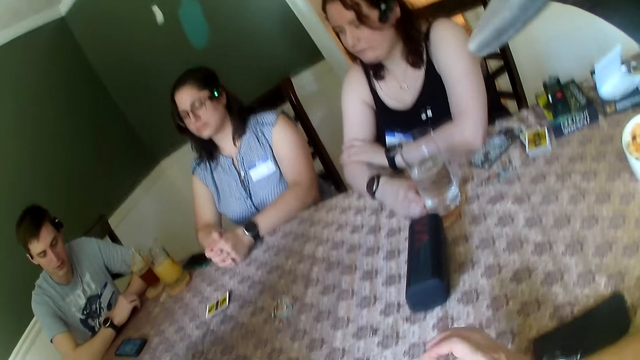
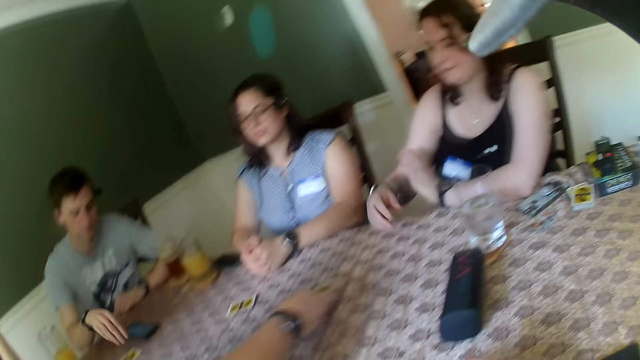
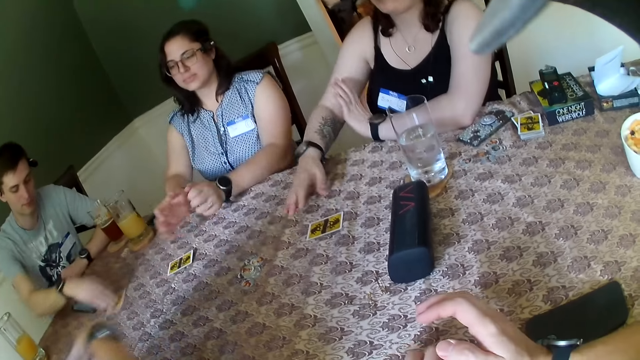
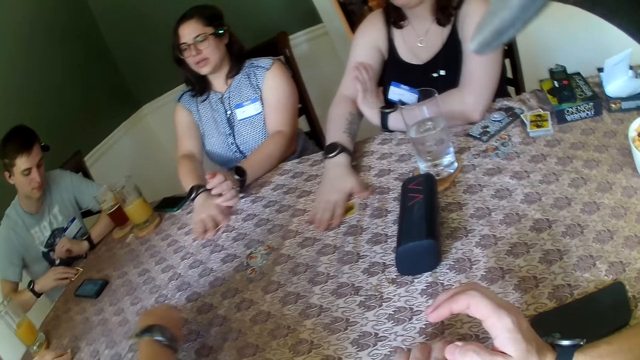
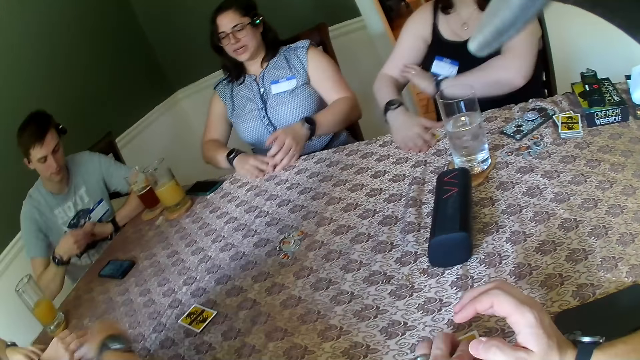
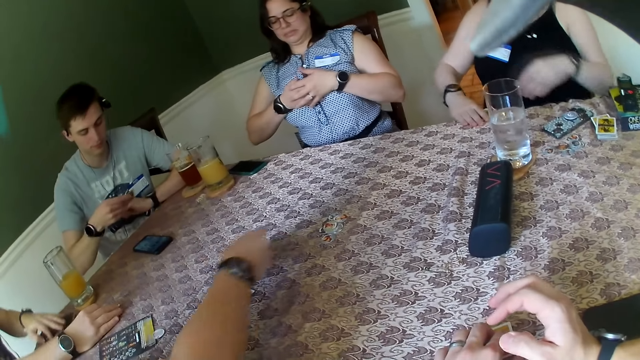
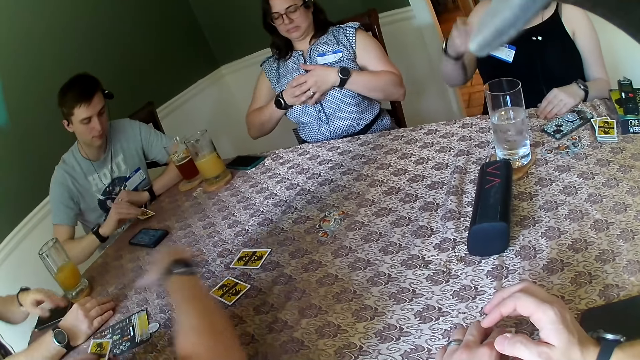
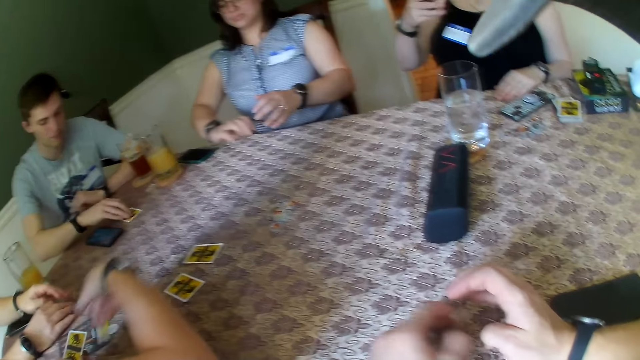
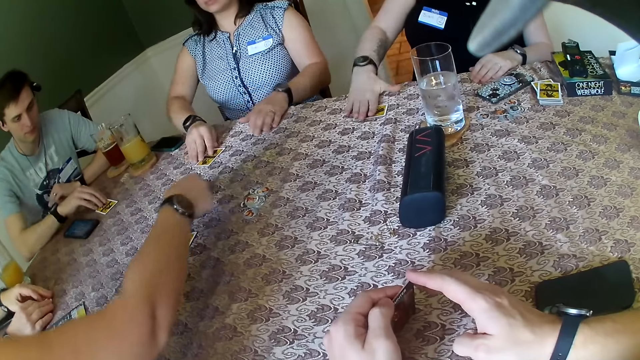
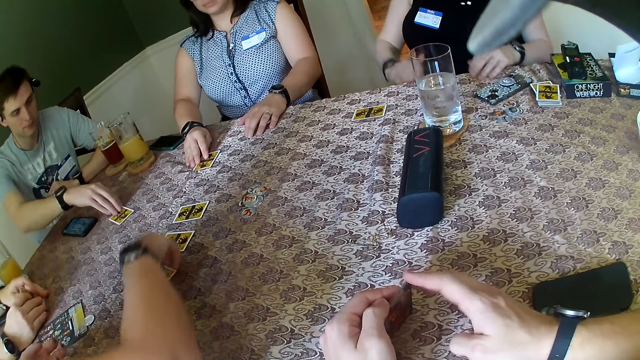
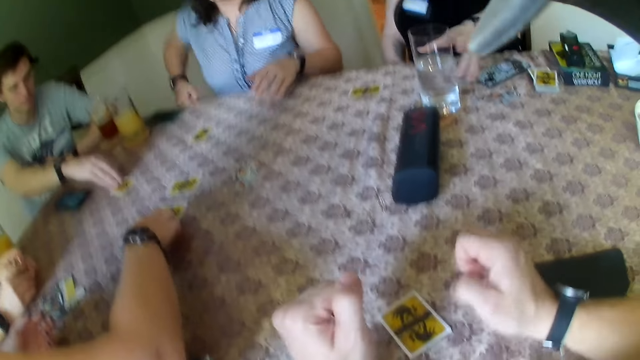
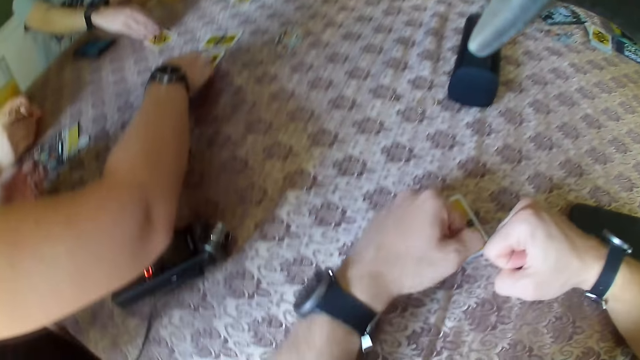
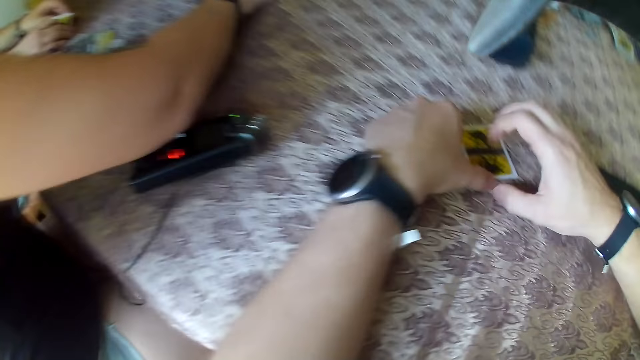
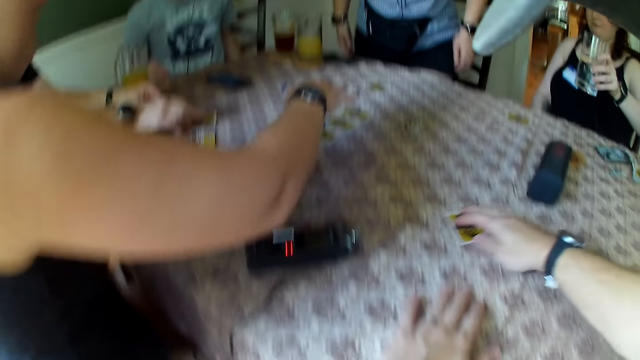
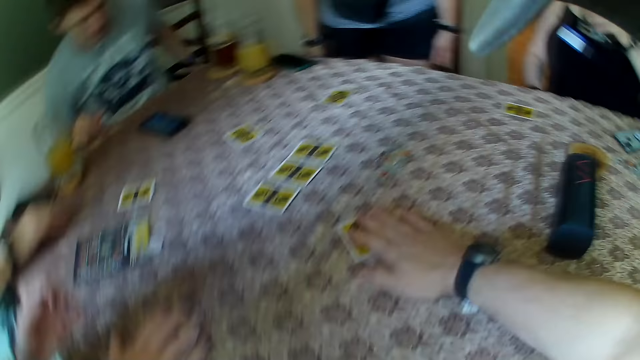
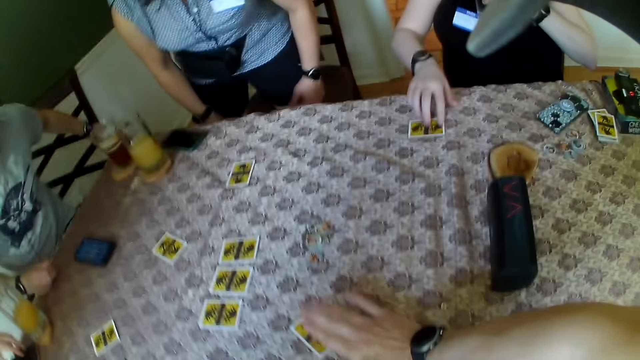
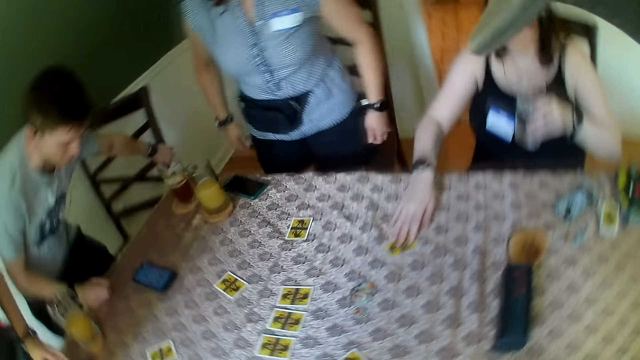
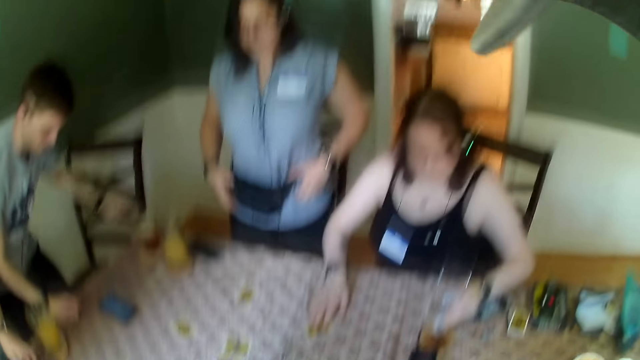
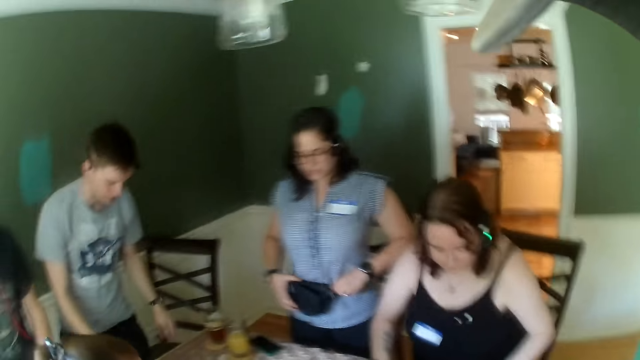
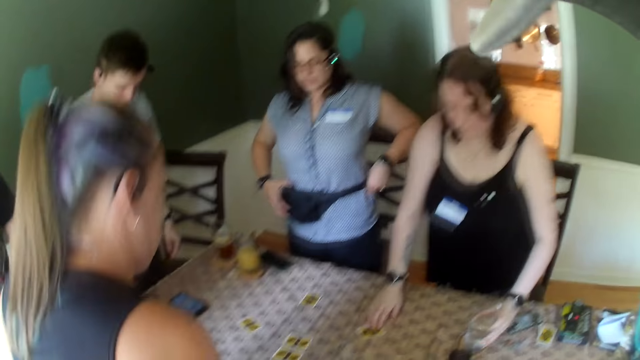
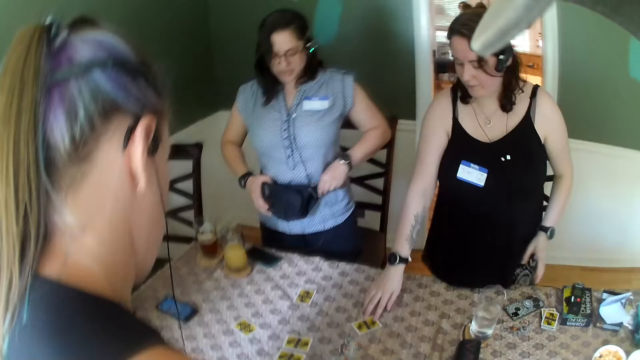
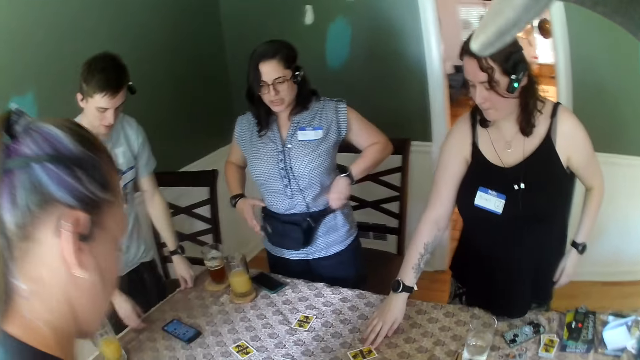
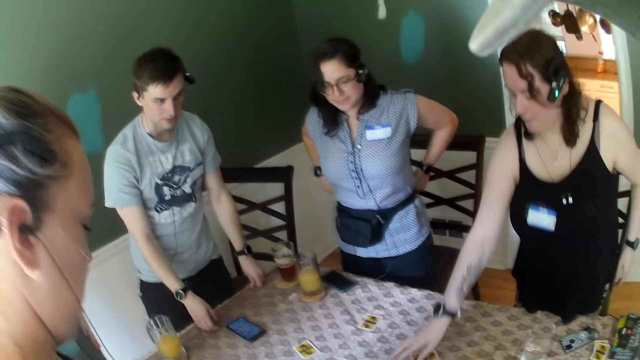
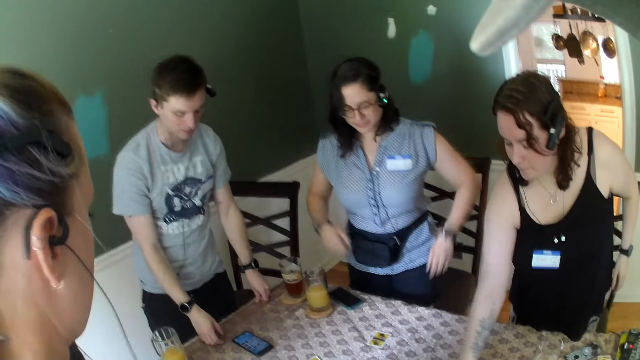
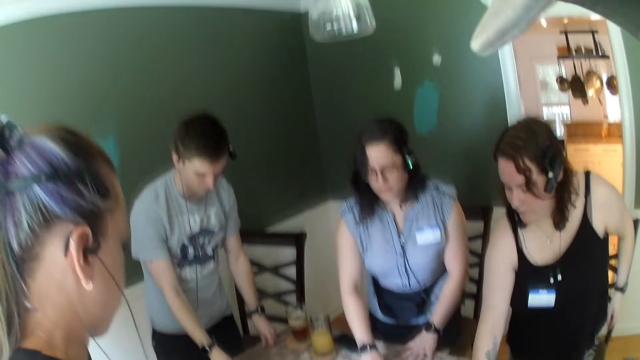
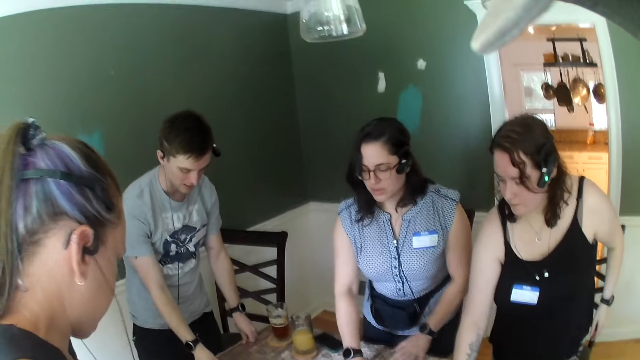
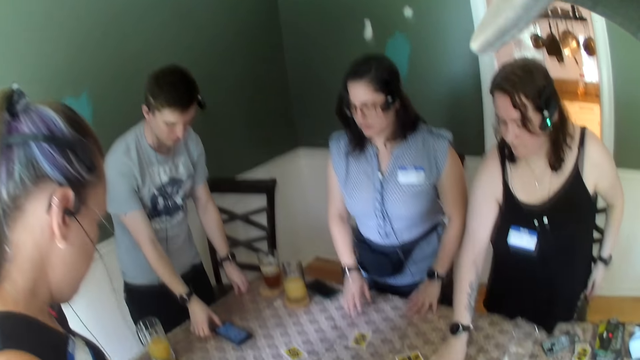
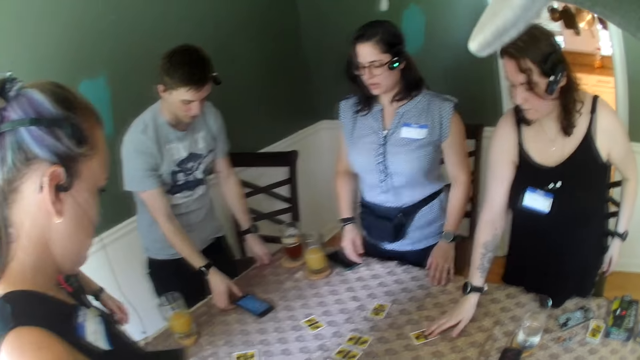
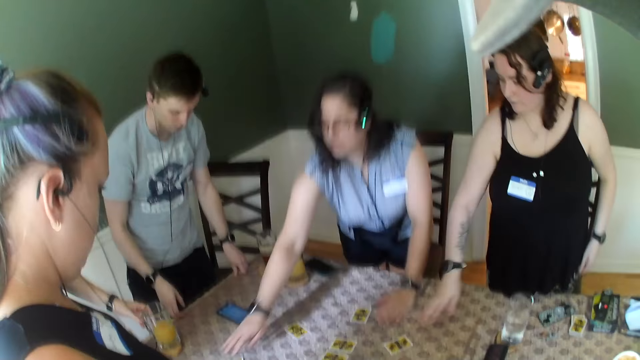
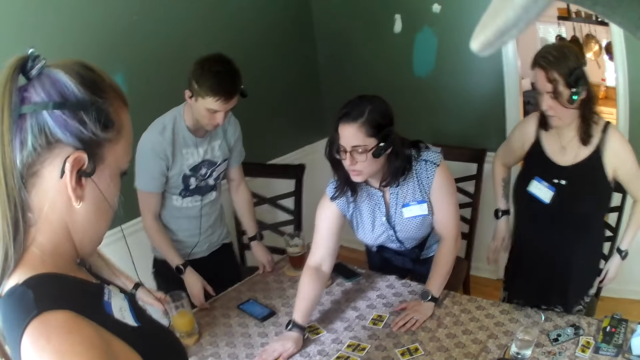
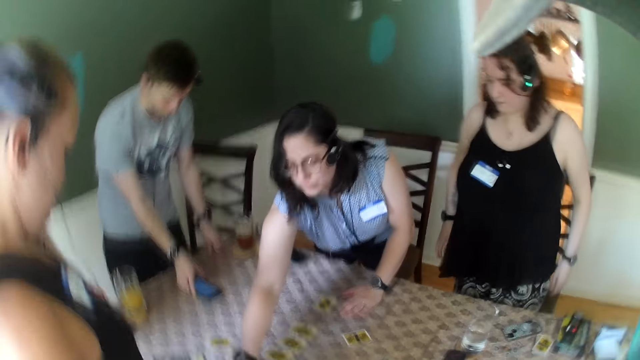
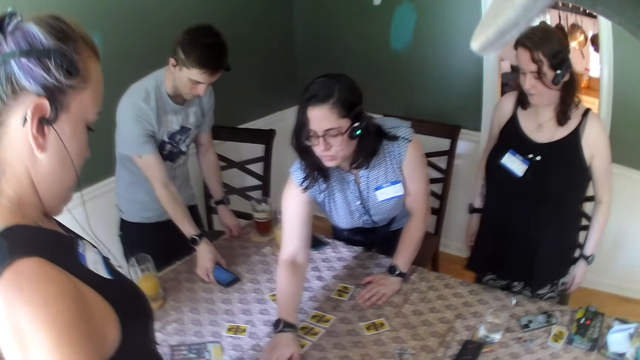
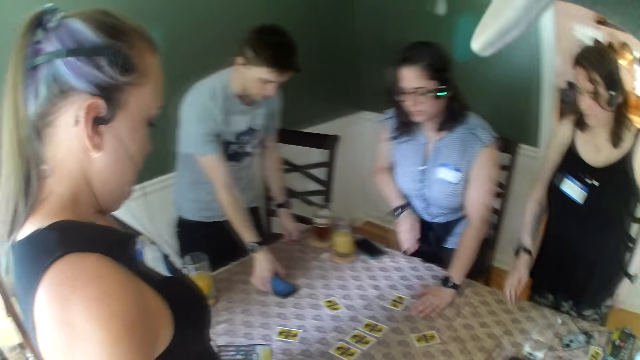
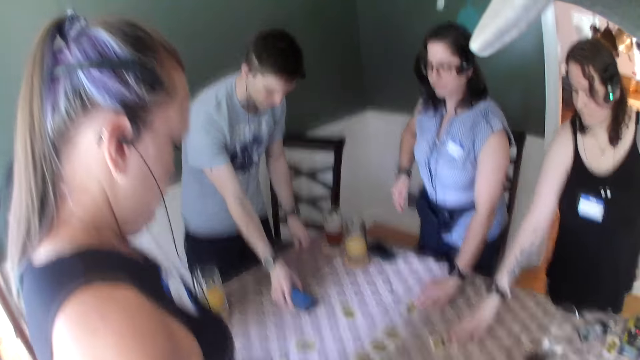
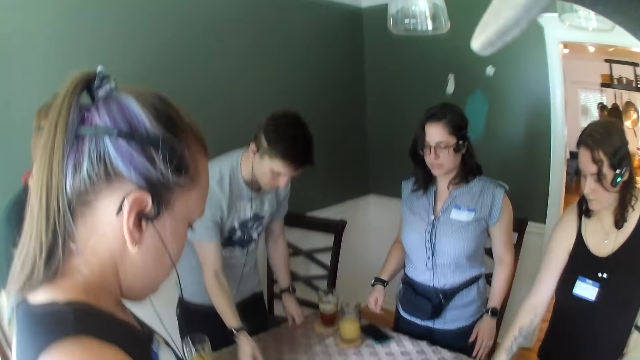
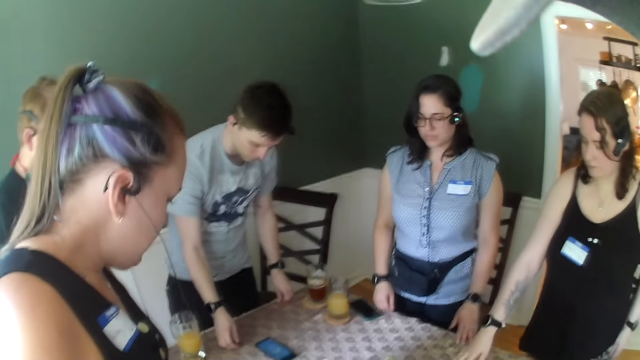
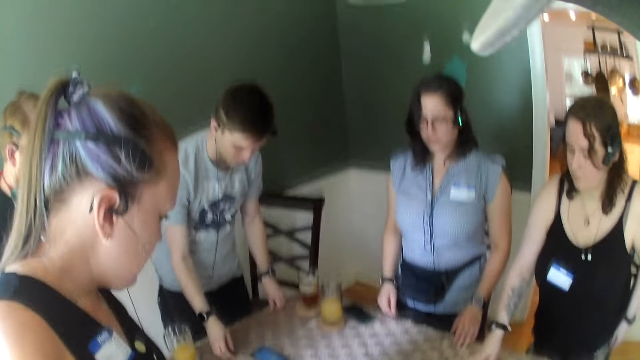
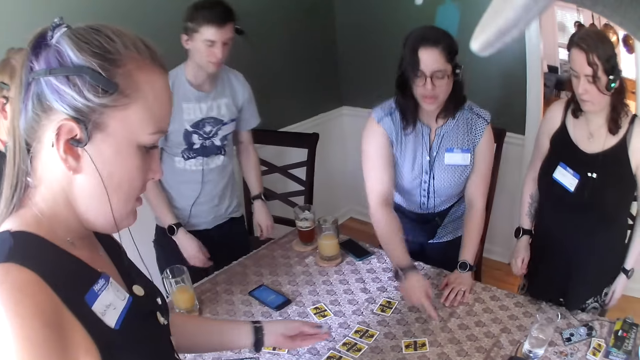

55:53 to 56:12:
A woman places both hands on the table. A man picks up a card on the table with his right hand. The woman picks up a card on the table with her right hand. Another woman picks up a card on the table with her right hand. The man places the card on the table with his right hand. The camera wearer opens a card with his left hand. The first woman places the card on the table with her right hand. The other woman places the card on the table with her right hand. The camera wearer places the card on the table with his left hand. The other woman picks up a glass of water on the table with her right hand. Another man places a card on the table with his right hand. The camera wearer takes a card and moves the card on the table with his right hand. The other man moves the card on the table with his right hand. The other woman moves the card on the table with her right hand. The first woman adjusts a waist bag on her waist with both hands. The first man stands from a chair. The other woman stands from a chair. The first man places both hands on the table. The other woman touches a card on the table with her right hand.
